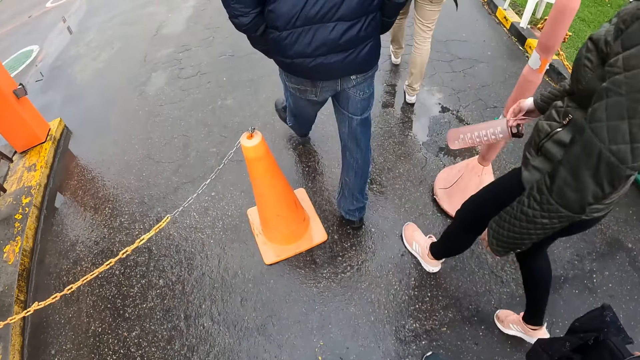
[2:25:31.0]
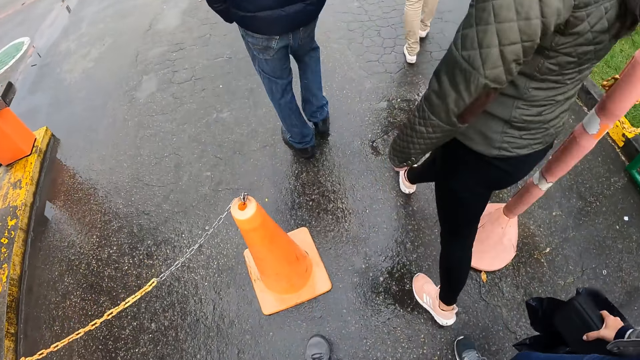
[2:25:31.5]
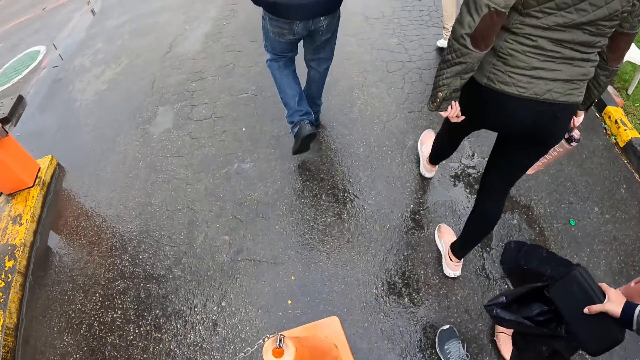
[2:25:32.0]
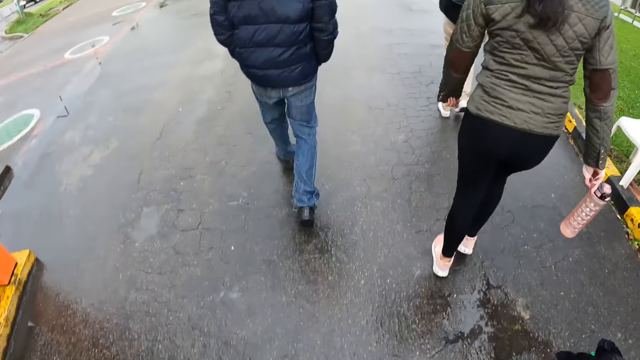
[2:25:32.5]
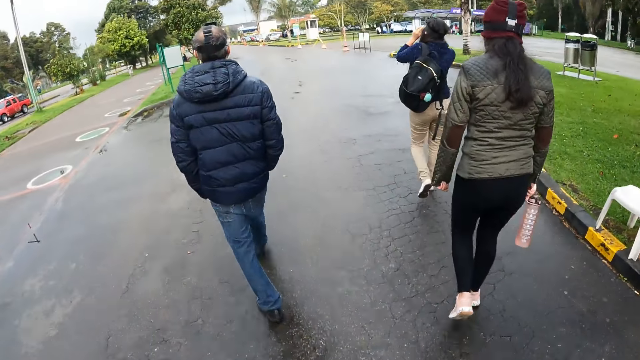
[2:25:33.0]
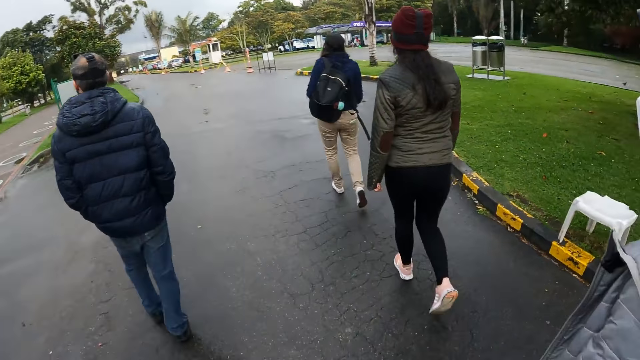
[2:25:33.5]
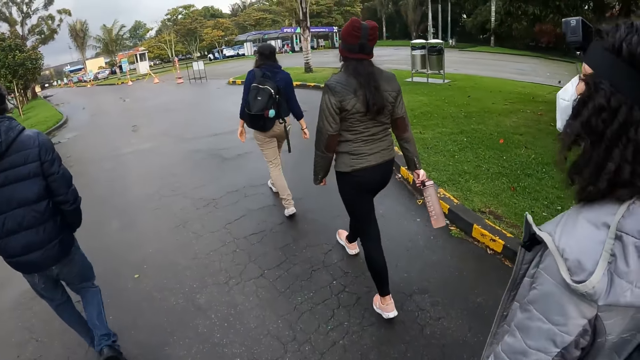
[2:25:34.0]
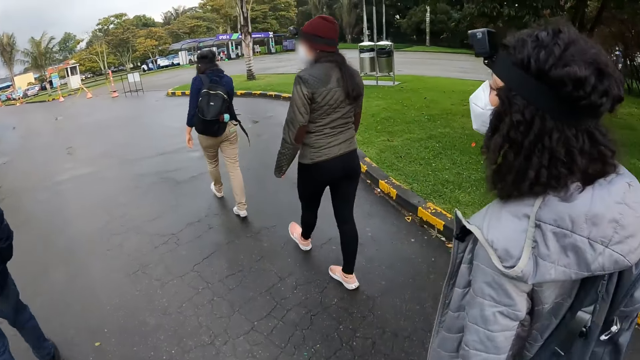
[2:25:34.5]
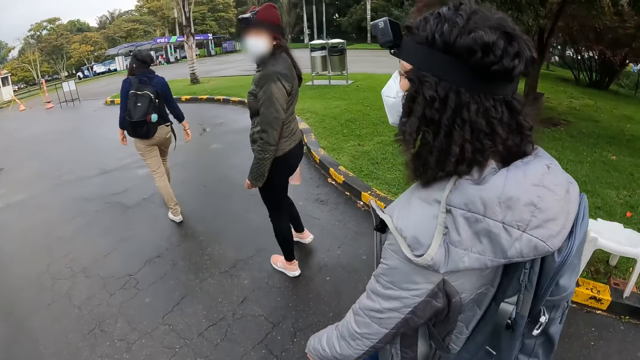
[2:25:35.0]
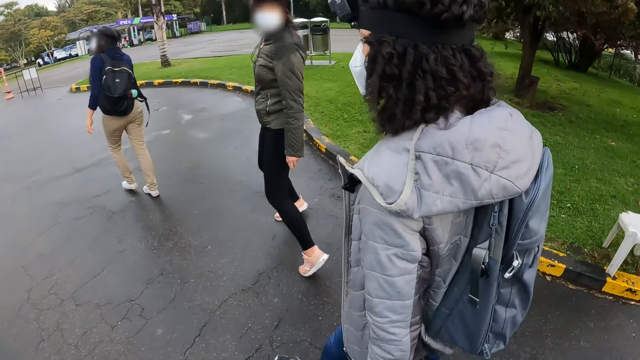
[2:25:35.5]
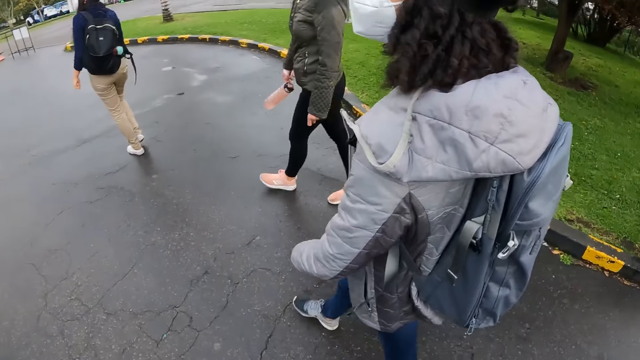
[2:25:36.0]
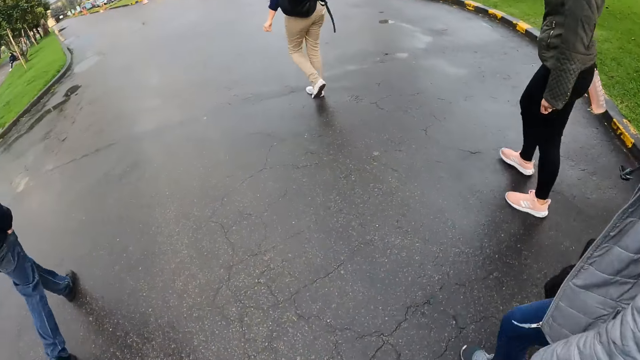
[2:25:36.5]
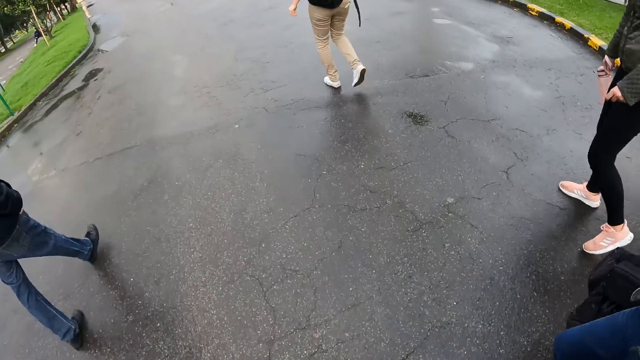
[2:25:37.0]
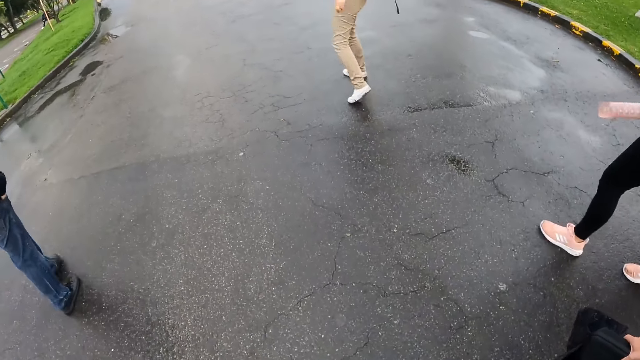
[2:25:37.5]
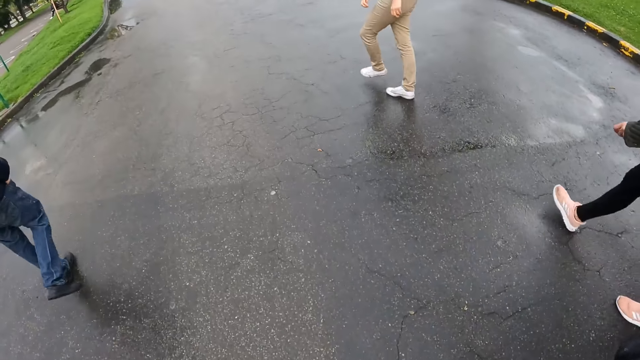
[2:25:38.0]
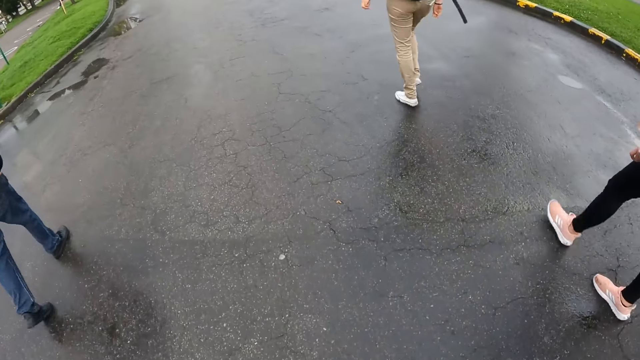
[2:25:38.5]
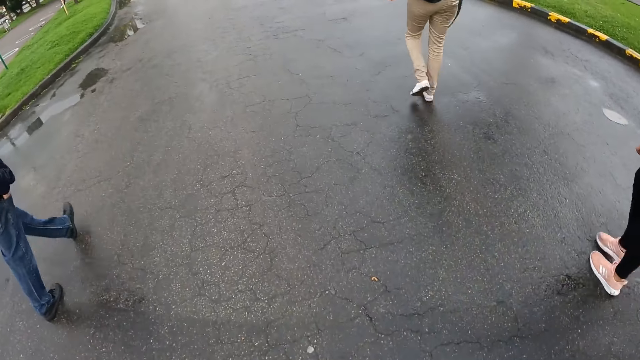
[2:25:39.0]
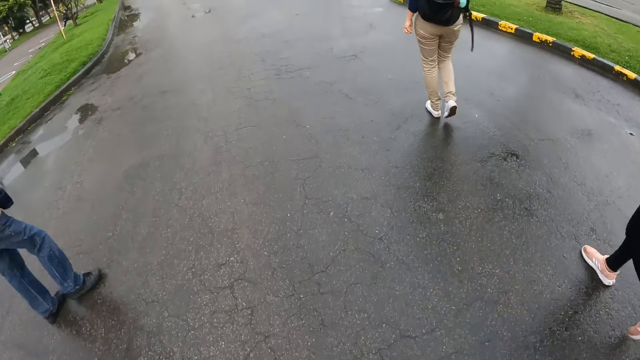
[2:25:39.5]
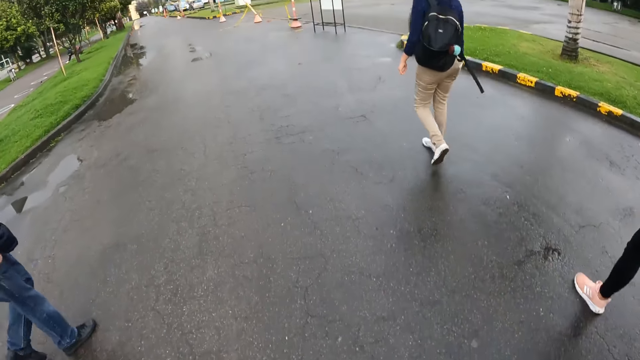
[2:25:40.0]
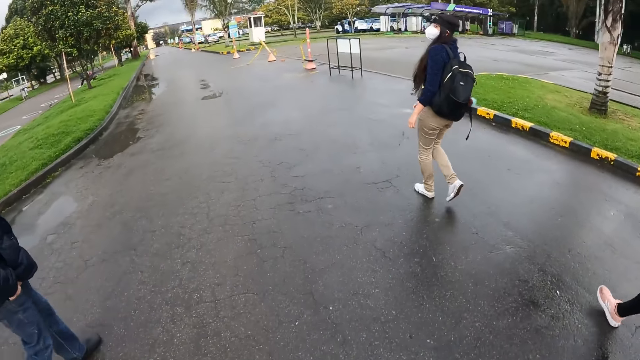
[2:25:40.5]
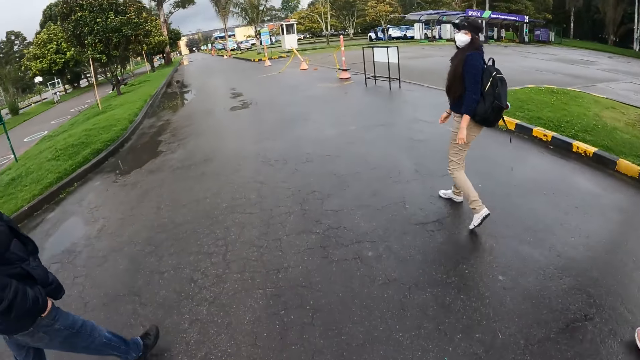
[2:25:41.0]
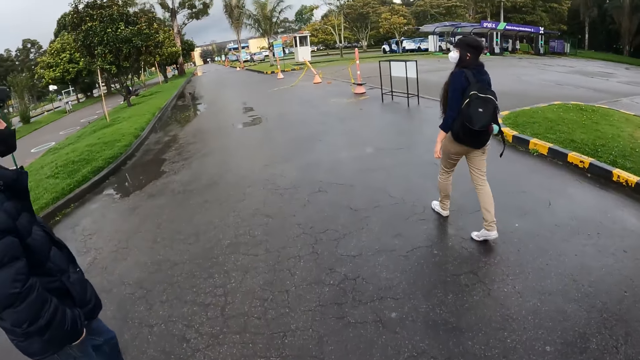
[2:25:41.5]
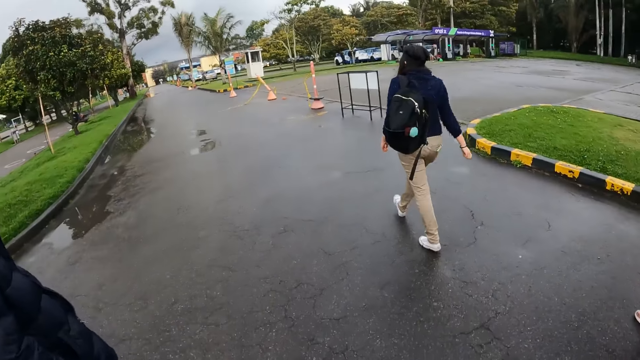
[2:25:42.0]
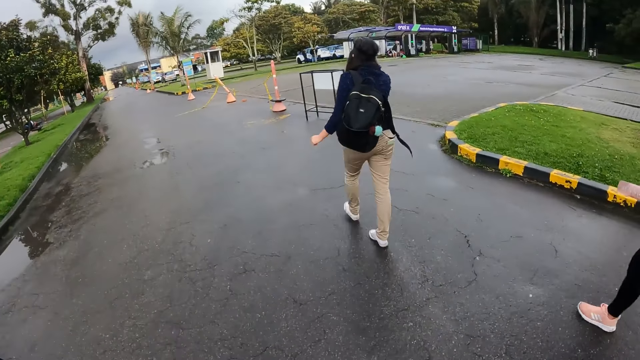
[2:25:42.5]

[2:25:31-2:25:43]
The camera wearer interacts with the group of people.

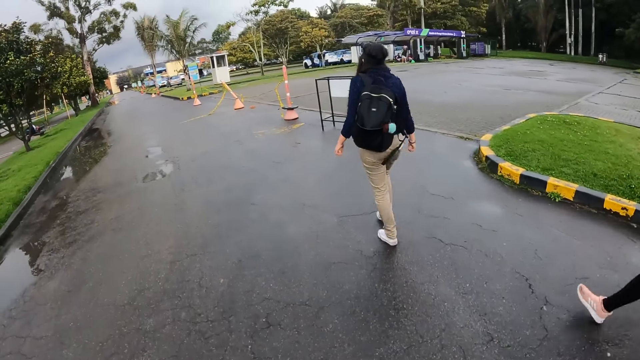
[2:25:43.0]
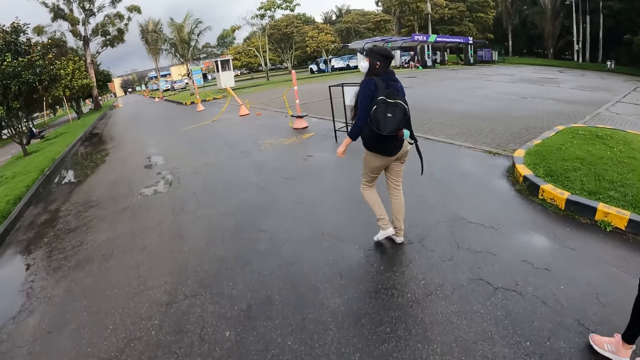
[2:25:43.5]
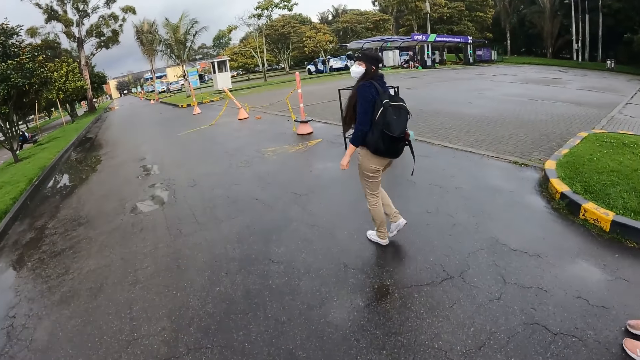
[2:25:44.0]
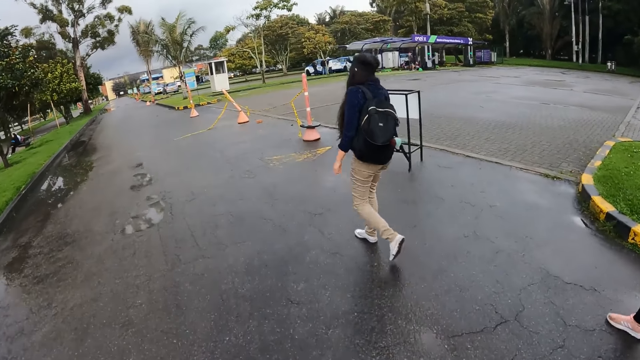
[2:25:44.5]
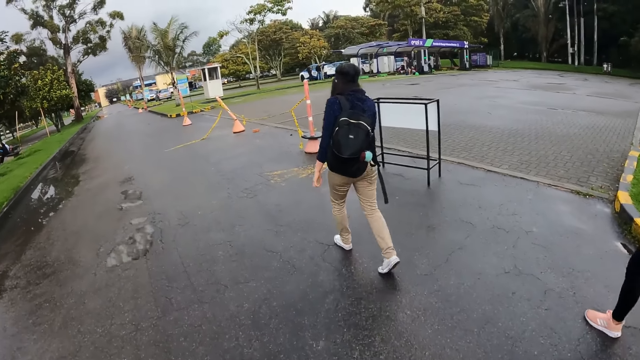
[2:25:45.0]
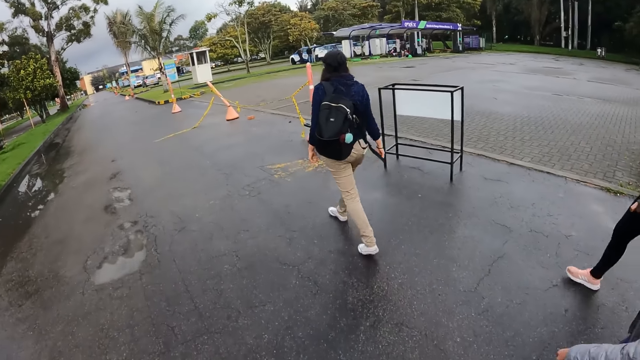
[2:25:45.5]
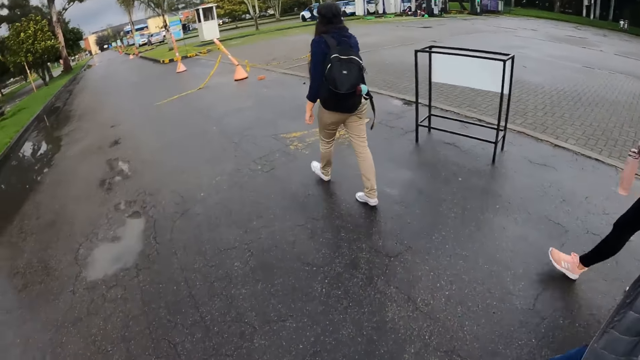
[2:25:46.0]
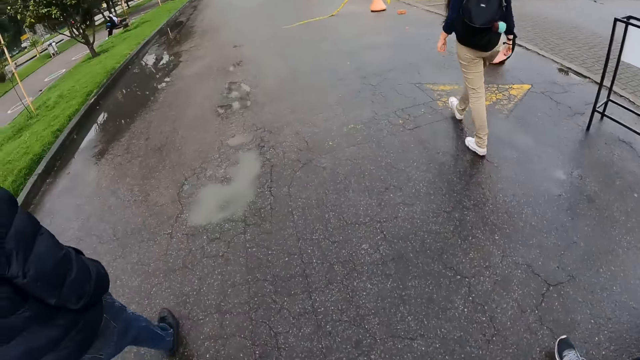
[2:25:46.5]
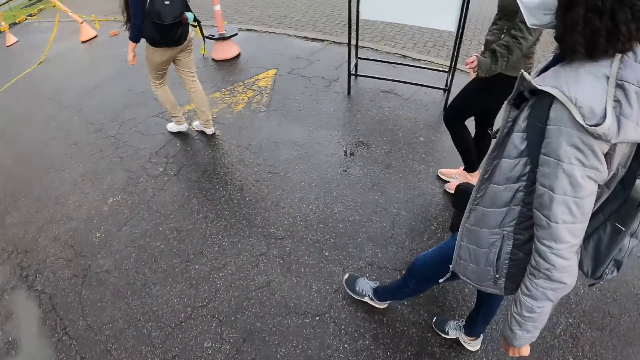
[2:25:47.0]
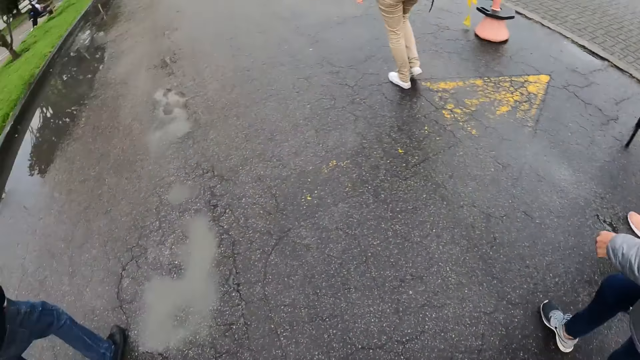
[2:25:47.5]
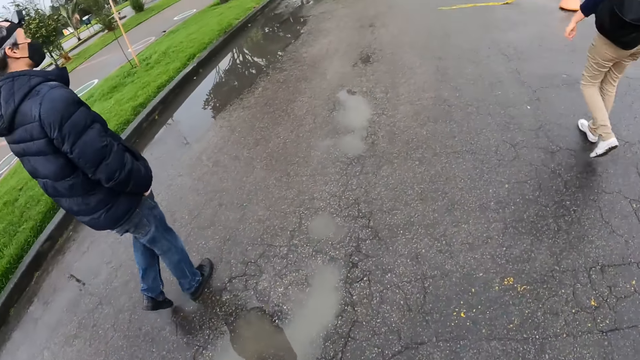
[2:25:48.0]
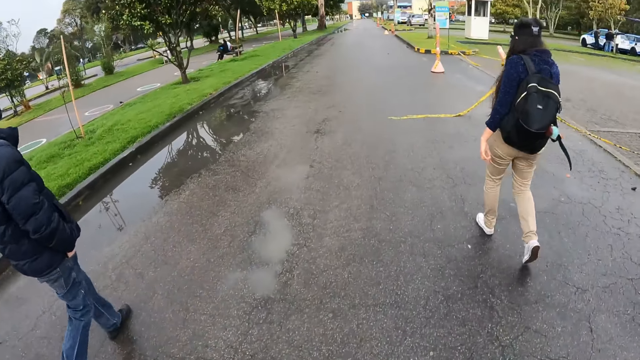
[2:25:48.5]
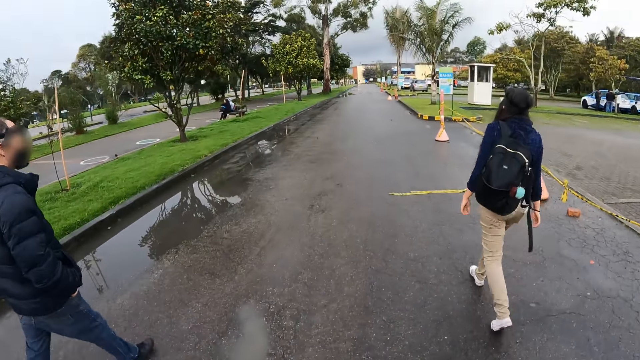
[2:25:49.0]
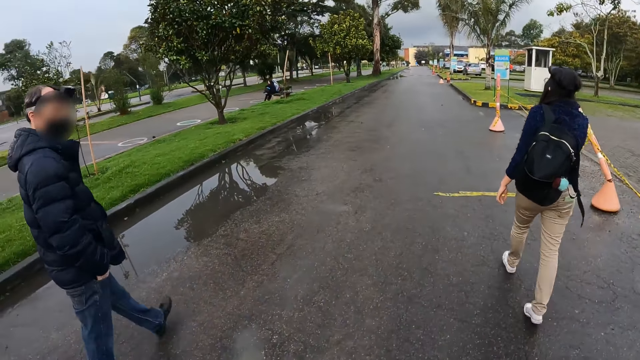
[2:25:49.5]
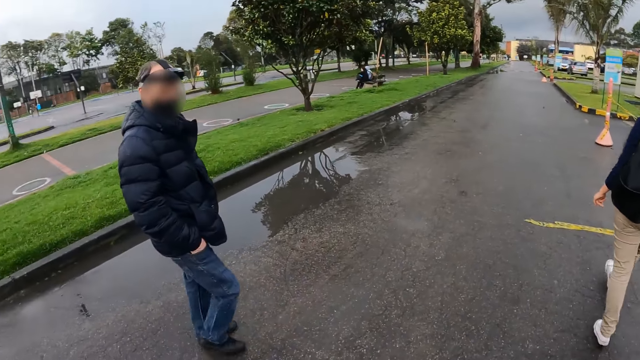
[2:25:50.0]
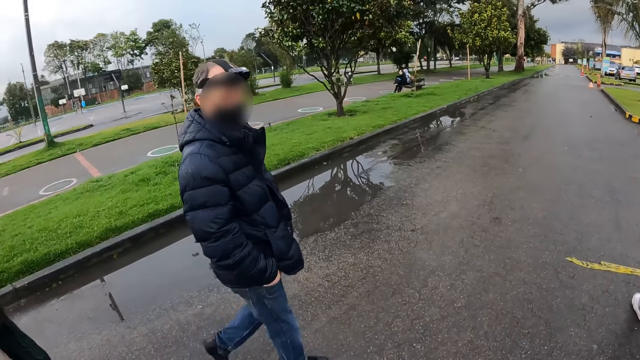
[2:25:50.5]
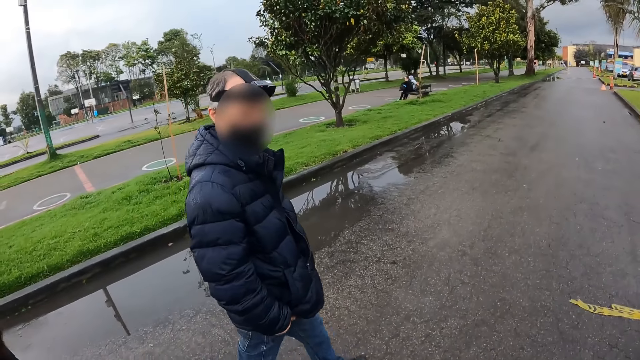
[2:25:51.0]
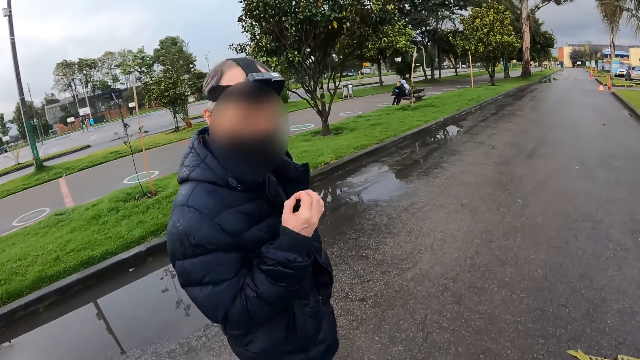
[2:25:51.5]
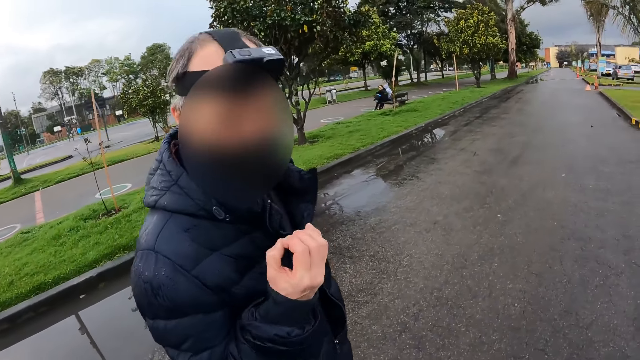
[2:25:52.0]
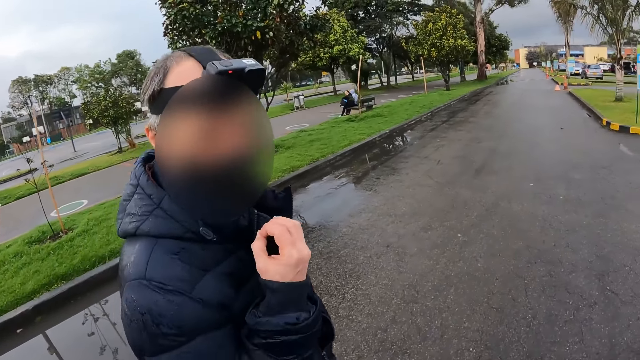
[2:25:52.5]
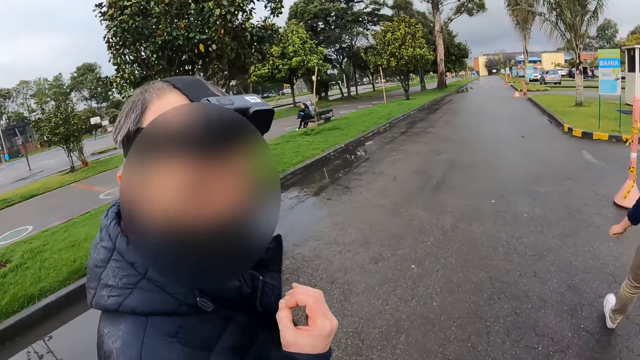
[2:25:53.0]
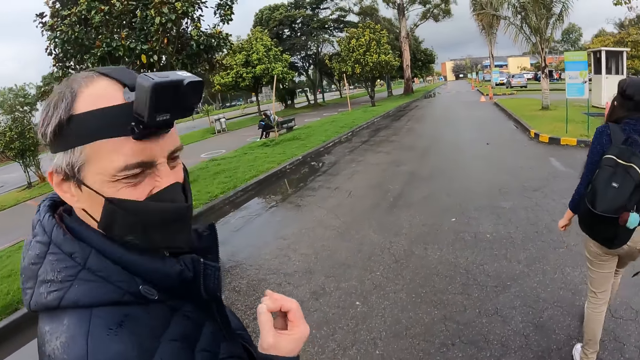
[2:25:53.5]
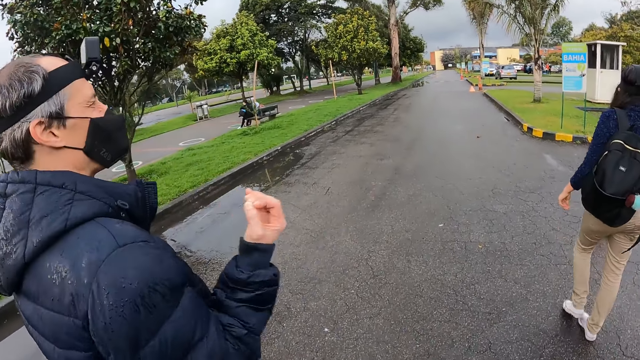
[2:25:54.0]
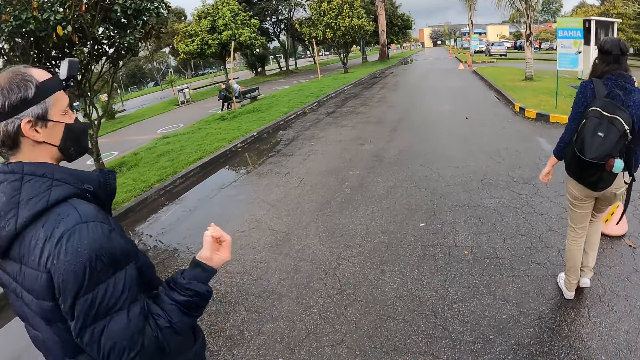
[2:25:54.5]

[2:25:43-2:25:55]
The camera wearer converses with a man. They walk on a road. The man walks on a road.
